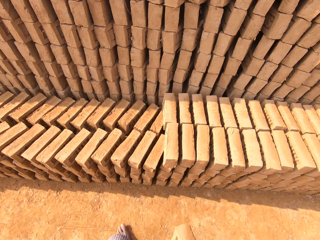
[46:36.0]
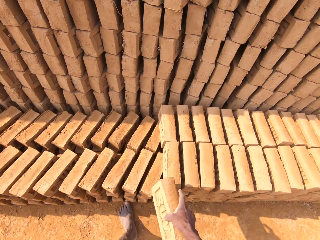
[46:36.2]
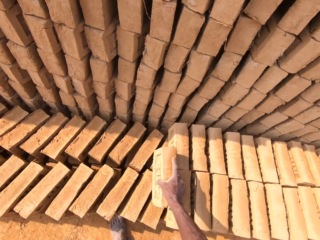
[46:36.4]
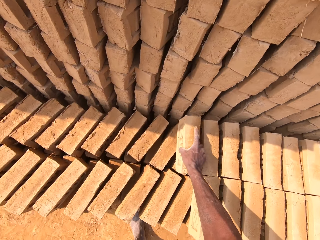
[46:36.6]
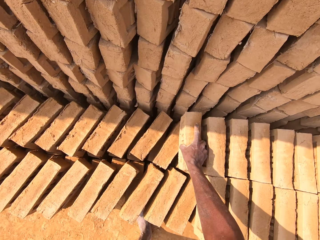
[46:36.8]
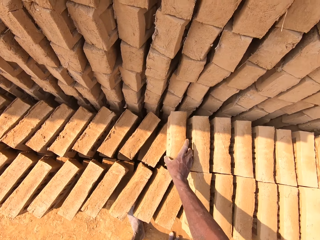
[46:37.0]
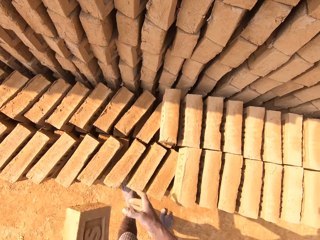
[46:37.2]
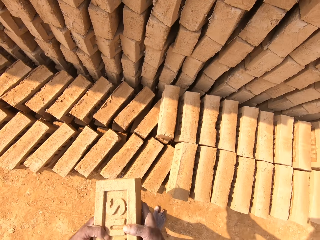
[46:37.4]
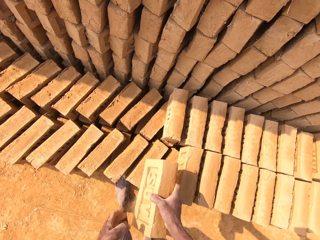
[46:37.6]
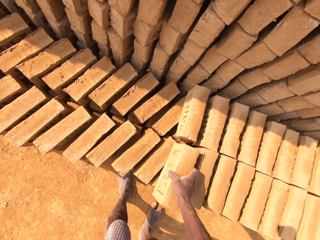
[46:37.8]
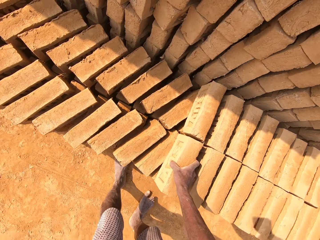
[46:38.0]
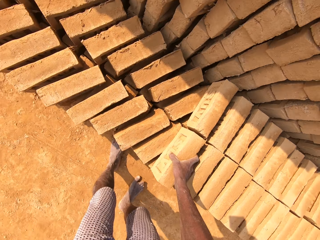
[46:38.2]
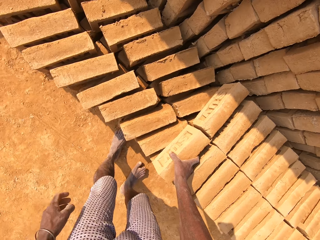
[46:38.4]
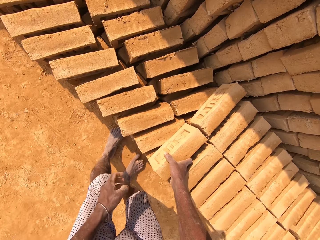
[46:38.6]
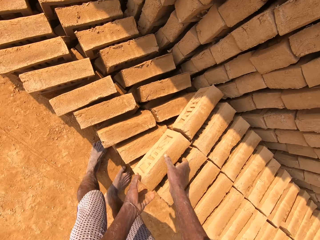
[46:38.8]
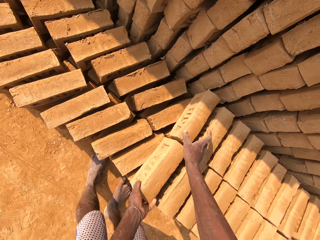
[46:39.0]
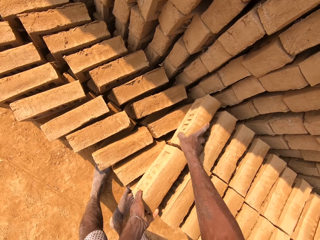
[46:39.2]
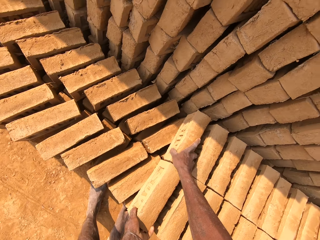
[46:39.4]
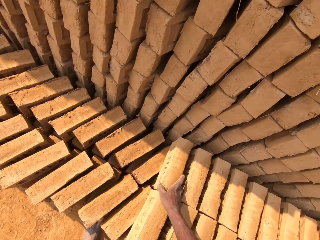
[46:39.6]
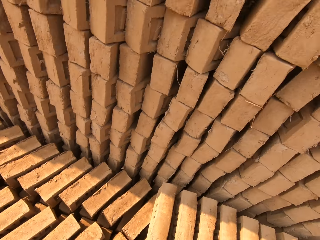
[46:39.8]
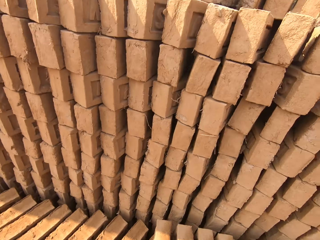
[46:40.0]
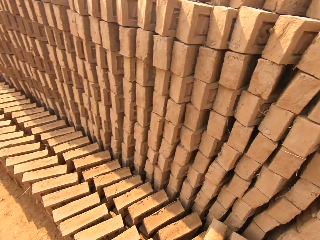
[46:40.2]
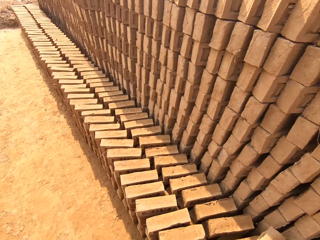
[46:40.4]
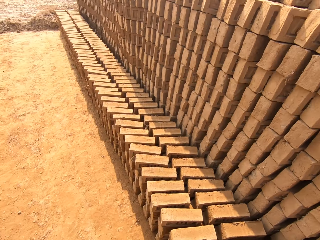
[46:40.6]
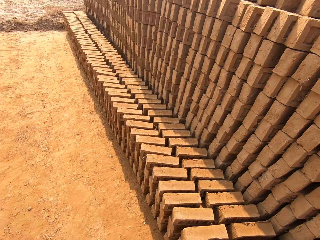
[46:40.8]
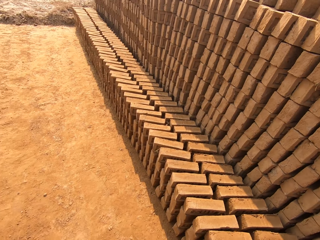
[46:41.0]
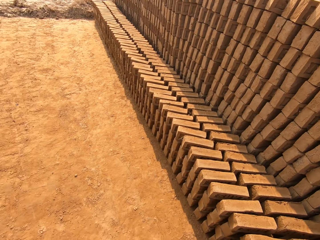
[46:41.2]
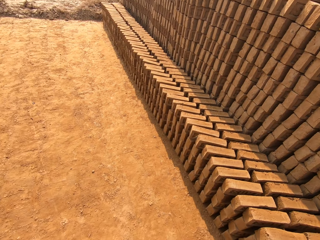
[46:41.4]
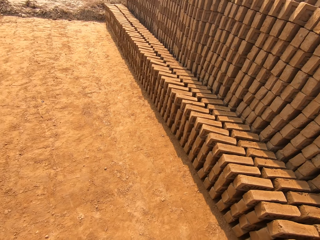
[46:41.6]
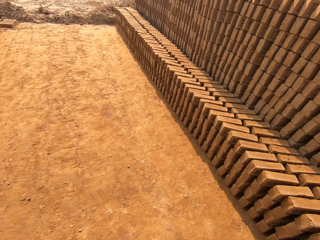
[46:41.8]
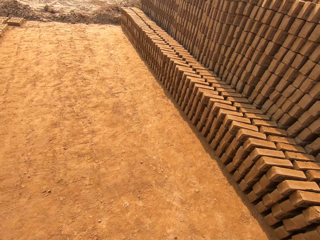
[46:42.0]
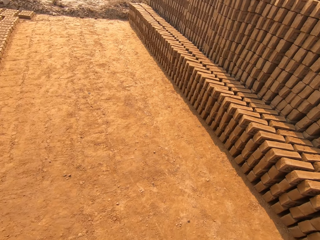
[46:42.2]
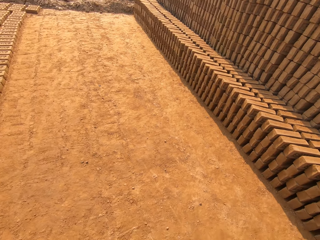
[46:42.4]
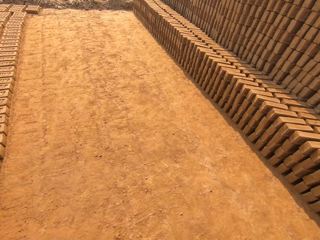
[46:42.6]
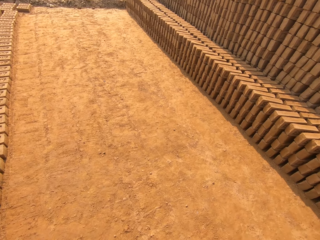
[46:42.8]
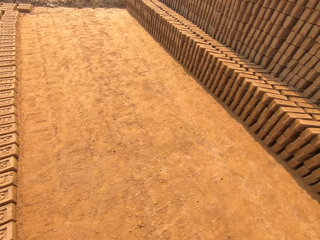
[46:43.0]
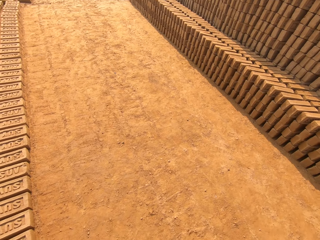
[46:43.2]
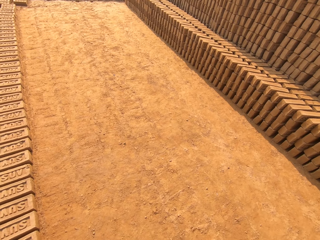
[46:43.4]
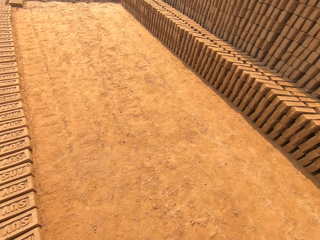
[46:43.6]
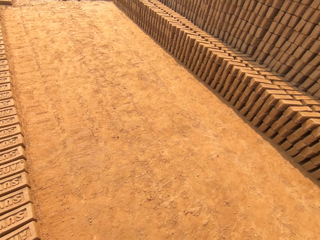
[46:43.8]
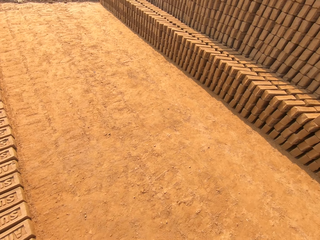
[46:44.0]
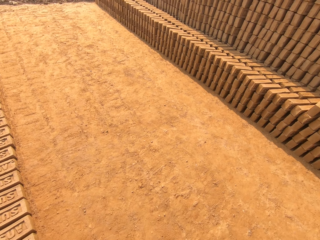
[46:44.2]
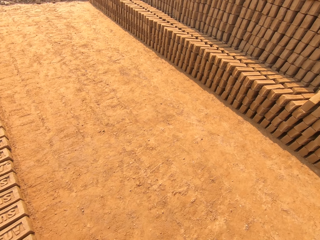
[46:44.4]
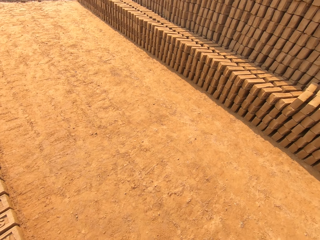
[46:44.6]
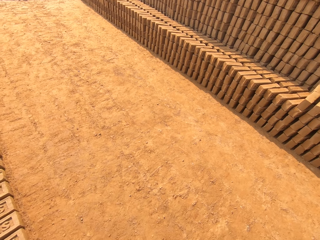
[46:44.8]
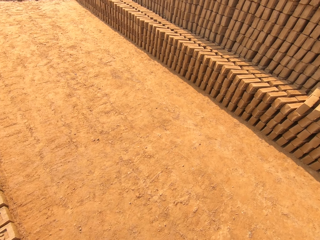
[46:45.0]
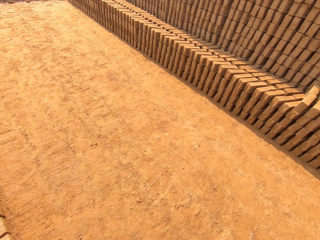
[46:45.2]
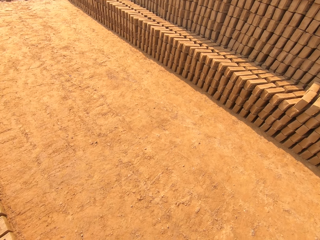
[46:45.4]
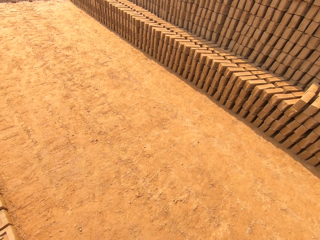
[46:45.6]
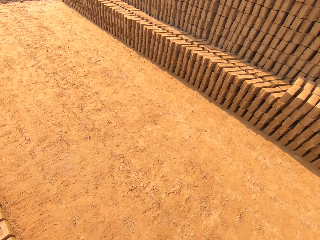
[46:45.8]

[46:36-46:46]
The camera wearer drops the brick in his right hand on a pile of bricks. He passes the brick from his left hand to his right hand. He drops the brick in his right hand on the pile of bricks. He adjusts the bricks with both hands. He walks around the field.

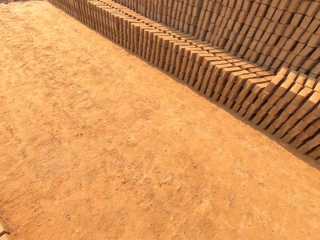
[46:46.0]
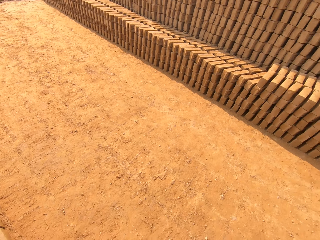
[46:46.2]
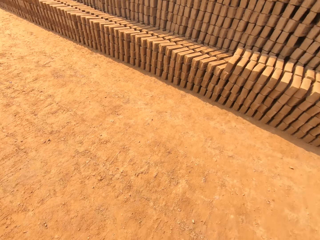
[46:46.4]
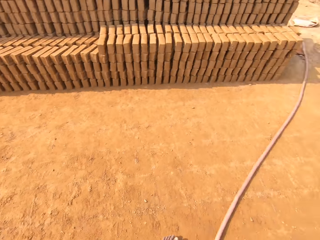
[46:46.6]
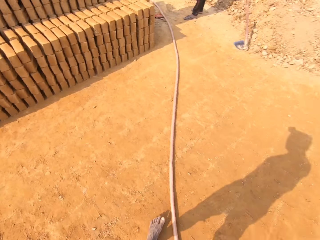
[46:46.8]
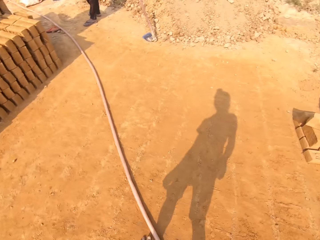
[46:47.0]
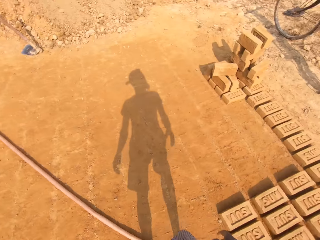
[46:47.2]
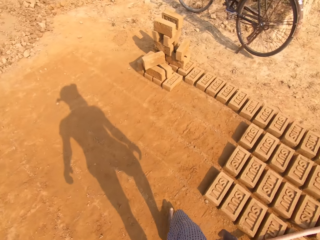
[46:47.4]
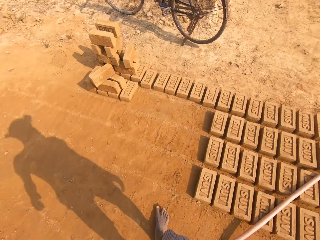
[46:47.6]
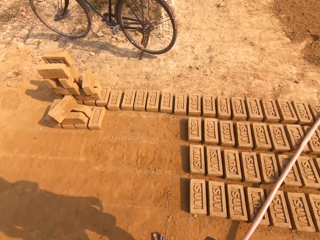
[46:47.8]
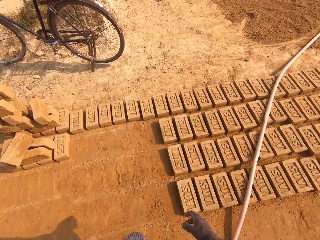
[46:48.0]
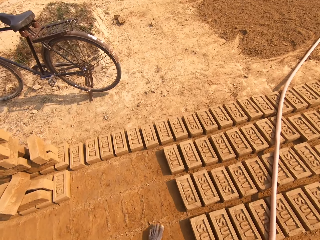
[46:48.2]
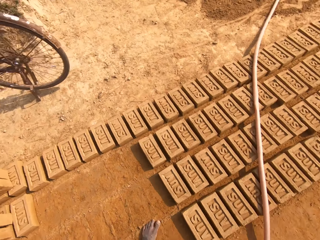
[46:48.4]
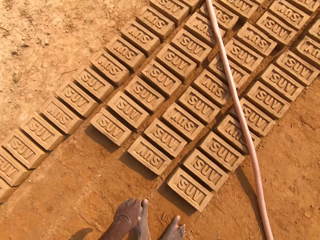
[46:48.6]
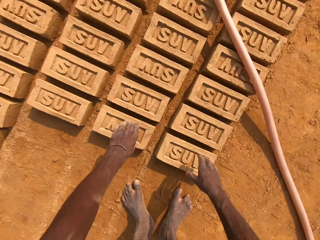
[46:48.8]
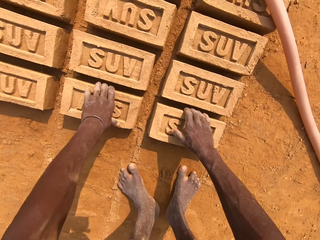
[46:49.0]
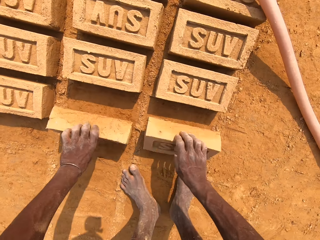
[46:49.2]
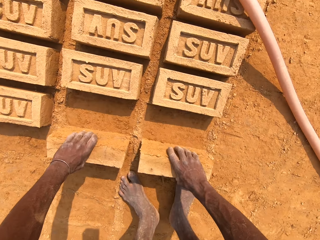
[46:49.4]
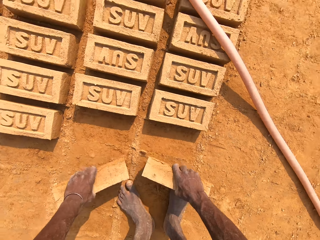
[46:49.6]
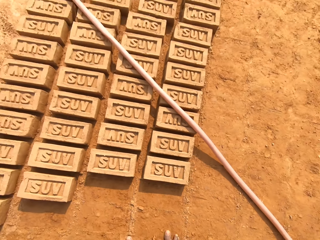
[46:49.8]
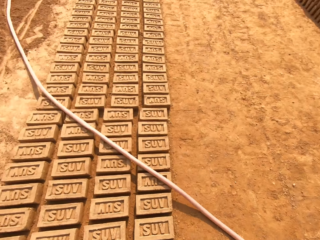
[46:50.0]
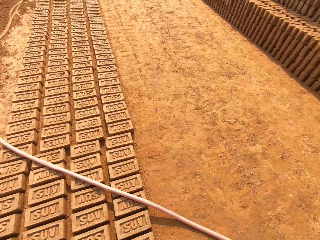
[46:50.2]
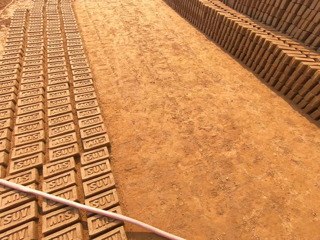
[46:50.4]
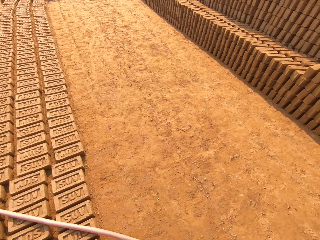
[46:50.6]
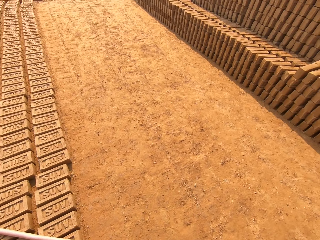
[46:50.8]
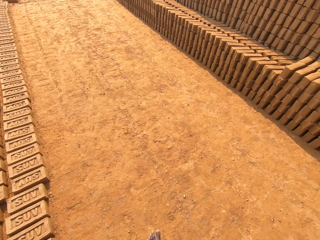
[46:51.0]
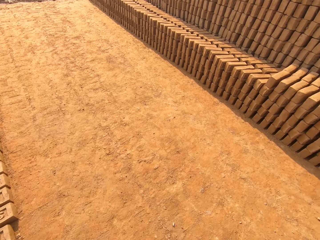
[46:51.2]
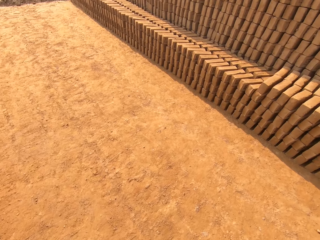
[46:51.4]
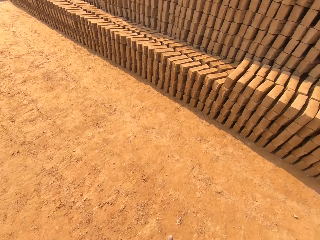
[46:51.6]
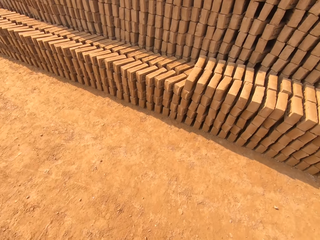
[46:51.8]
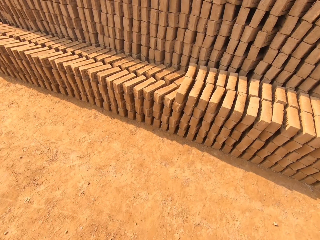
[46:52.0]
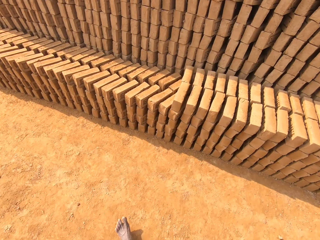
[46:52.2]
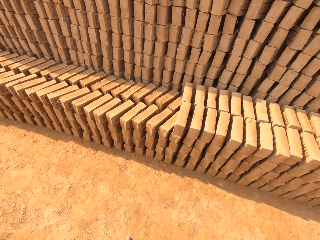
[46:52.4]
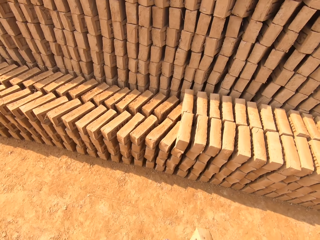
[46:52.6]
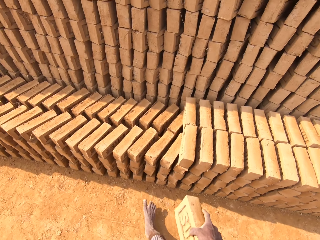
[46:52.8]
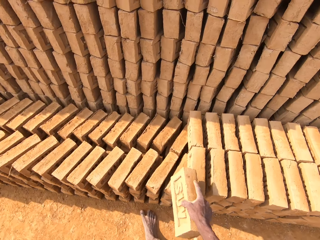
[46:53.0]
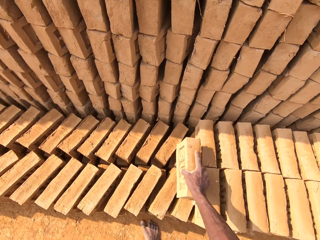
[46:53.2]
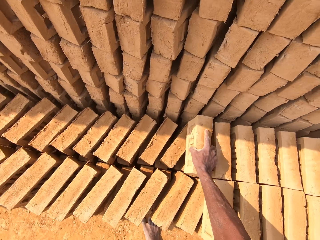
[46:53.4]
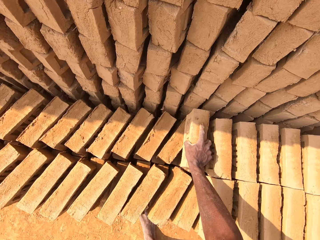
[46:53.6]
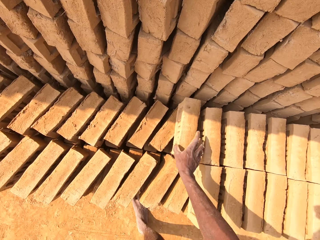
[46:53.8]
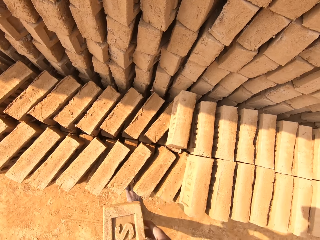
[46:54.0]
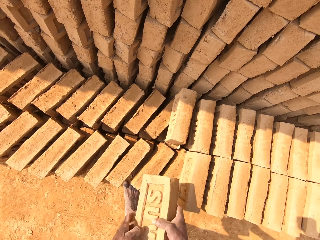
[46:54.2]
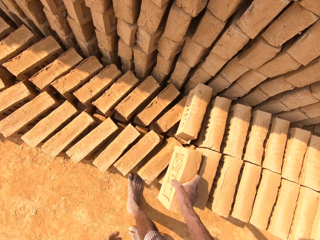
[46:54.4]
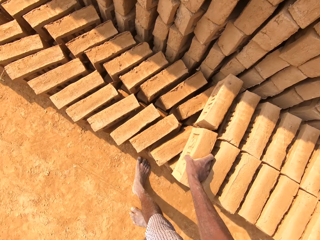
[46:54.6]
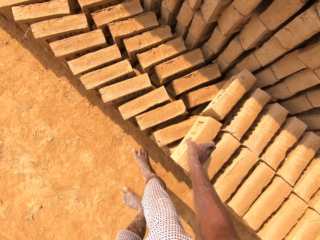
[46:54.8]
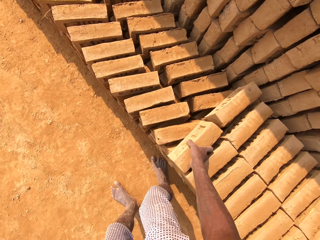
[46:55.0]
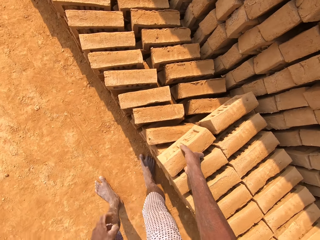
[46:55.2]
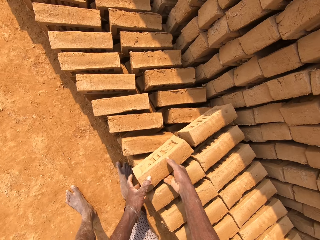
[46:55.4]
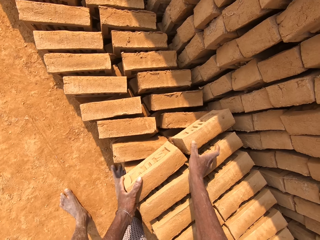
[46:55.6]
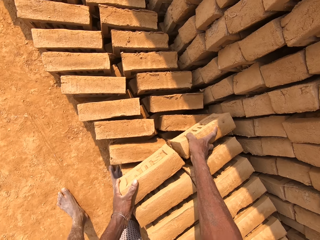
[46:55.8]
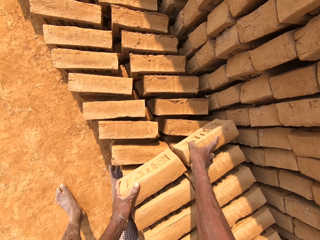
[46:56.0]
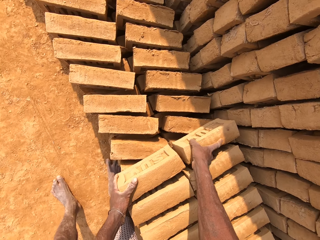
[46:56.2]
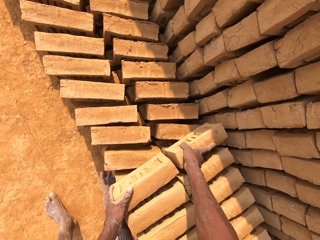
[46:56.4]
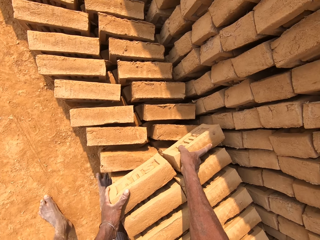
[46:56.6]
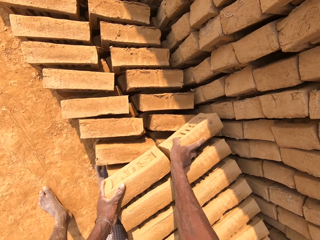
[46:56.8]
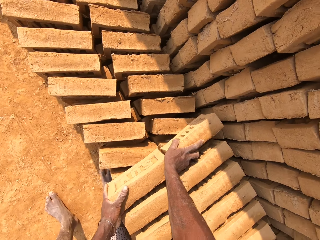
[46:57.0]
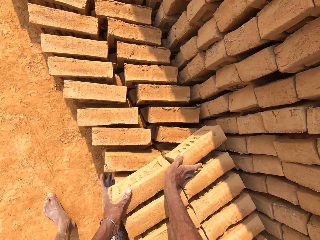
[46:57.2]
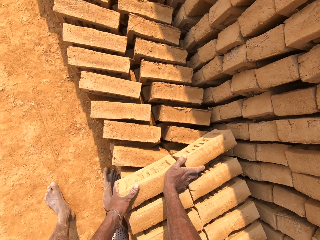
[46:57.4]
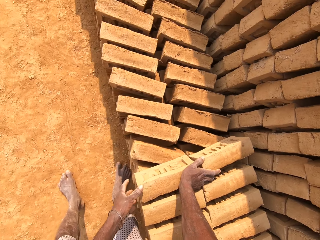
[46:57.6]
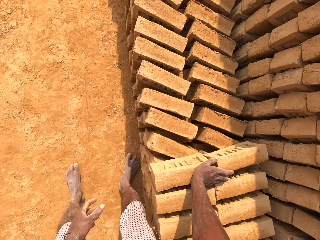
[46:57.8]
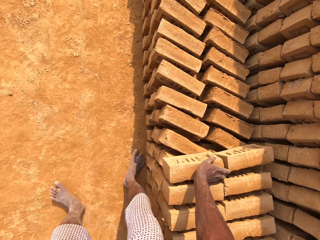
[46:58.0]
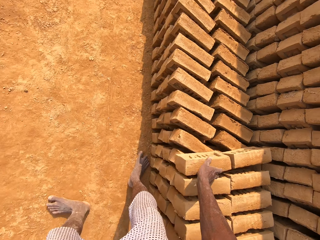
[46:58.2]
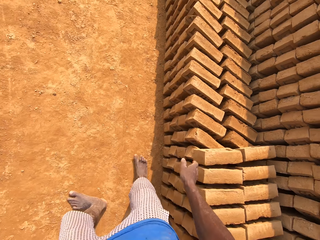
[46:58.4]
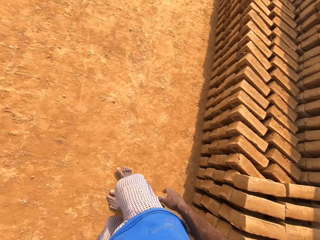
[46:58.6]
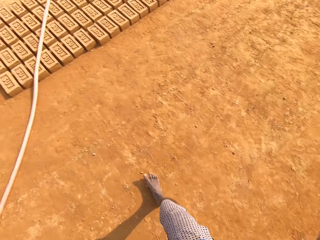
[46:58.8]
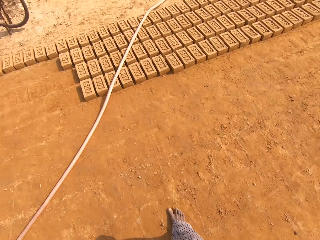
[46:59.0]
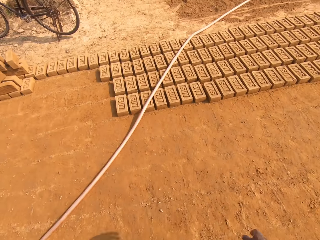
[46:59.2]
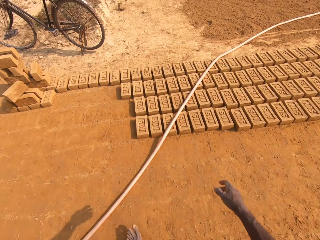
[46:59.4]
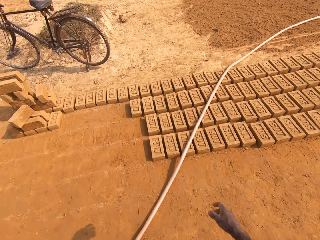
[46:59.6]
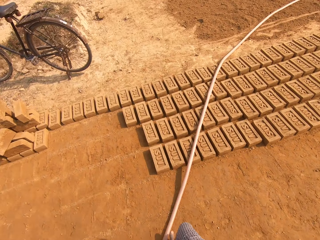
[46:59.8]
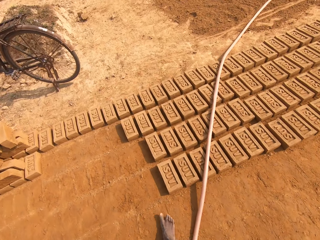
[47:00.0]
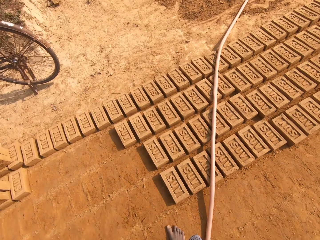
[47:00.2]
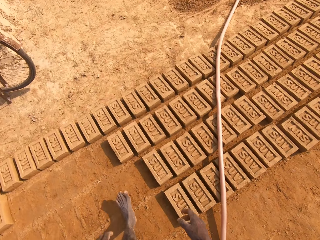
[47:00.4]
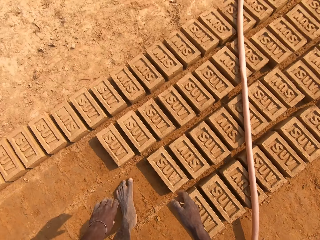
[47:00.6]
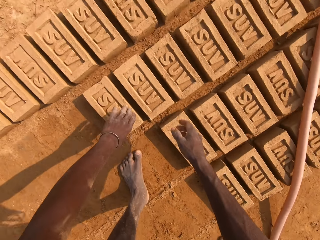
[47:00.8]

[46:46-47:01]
A man stands on the field. The camera wearer picks a brick from the floor with his left hand. He picks a brick from the floor with his right hand. He walks around the field. He drops the brick in his right hand on a pile of bricks. He passes the brick from his left hand to his right hand. He drops the brick in his right hand on the pile of bricks. He adjusts the bricks with both hands. He walks around the field.
